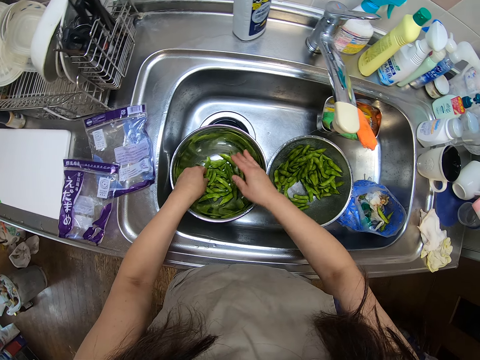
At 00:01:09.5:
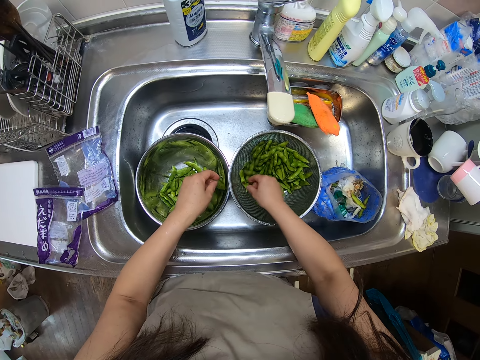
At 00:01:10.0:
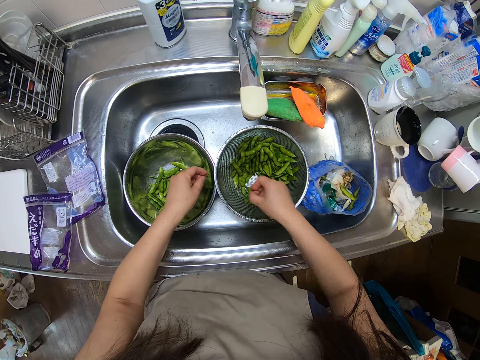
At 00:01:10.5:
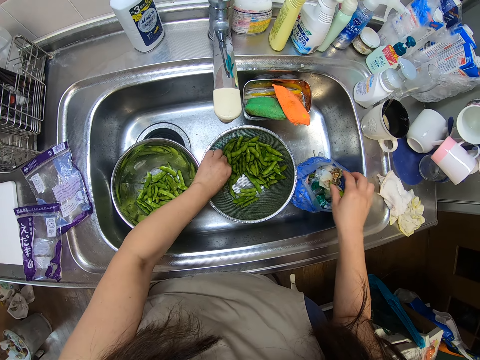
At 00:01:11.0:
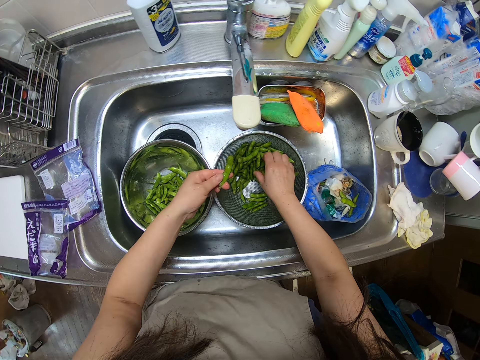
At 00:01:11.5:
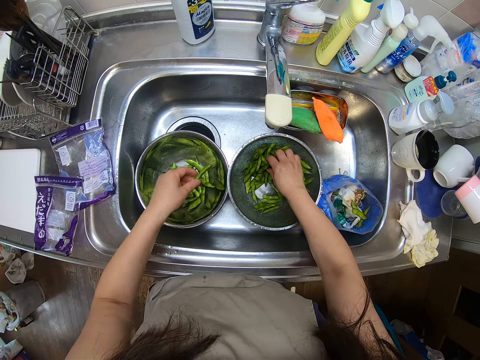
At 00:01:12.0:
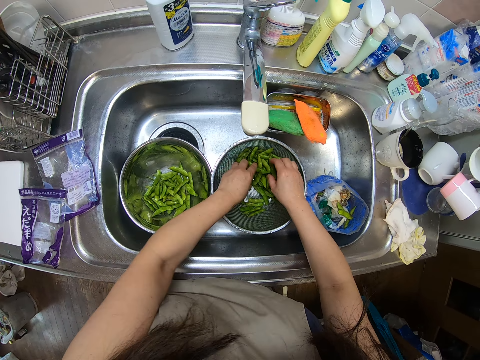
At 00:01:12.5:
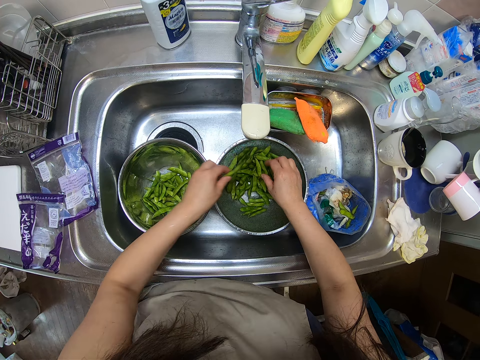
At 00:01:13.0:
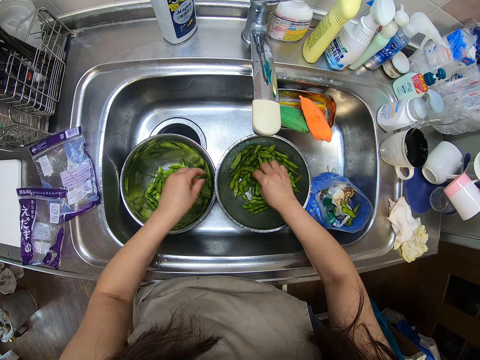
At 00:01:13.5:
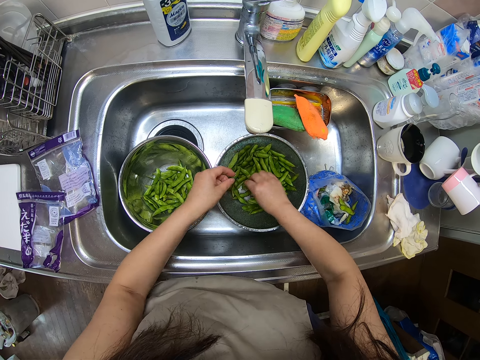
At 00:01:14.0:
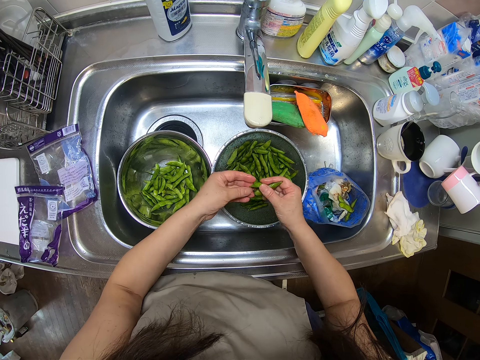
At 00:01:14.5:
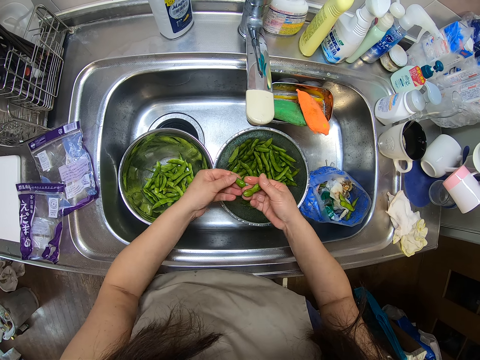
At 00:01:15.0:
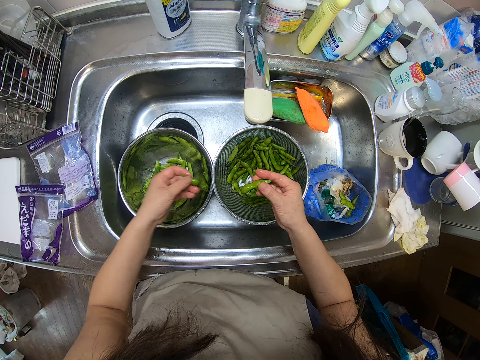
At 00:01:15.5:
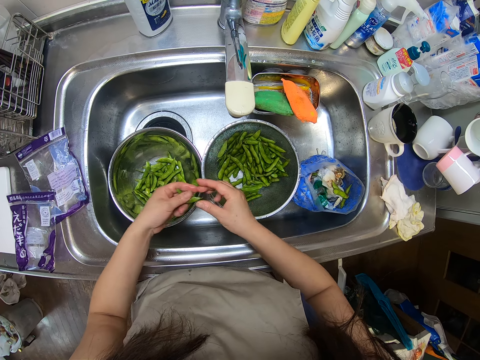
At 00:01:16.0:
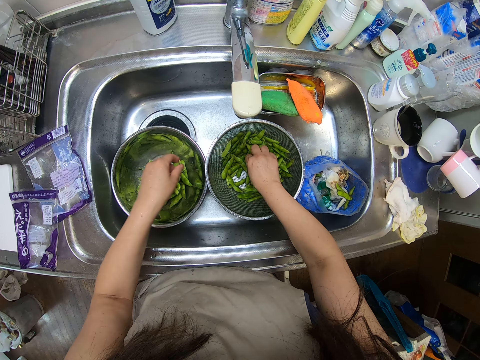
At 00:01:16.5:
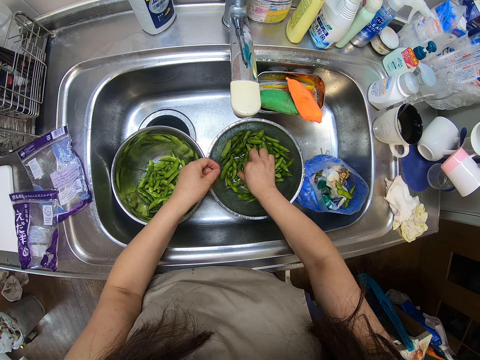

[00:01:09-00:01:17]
The camera wearer picks a green pea from the sieve bowl. They drop the green pea in the waste nylon in the sink. They pick a green pea from the sieve bowl. They drop the green peas in the bowl. They pick a green pea from the sieve bowl. They drop the green peas in the bowl. They pick some green peas from the sieve bowl. They drop the green peas in the bowl. They pick a green pea from the sieve bowl.

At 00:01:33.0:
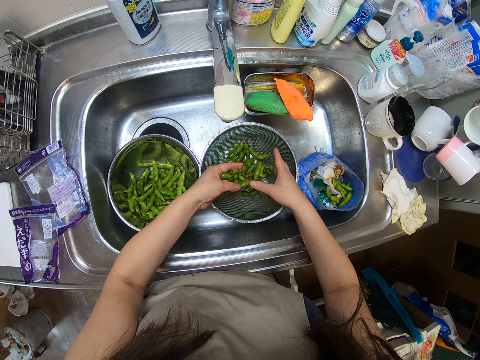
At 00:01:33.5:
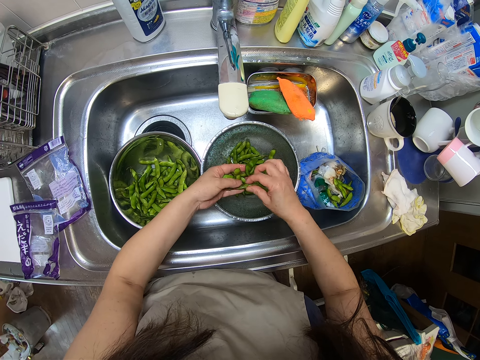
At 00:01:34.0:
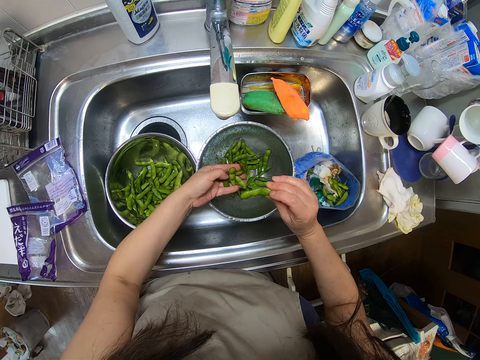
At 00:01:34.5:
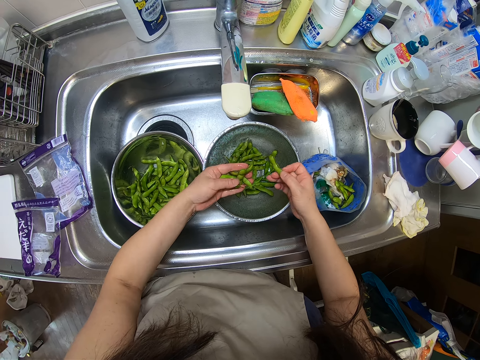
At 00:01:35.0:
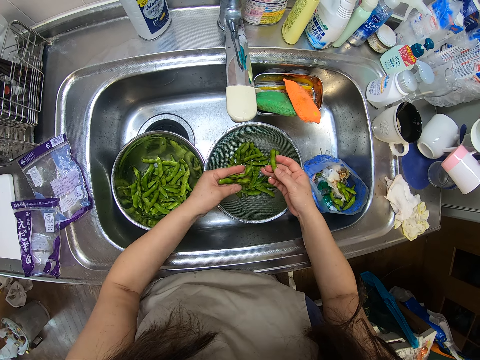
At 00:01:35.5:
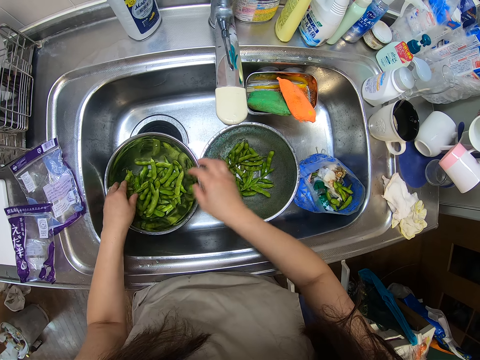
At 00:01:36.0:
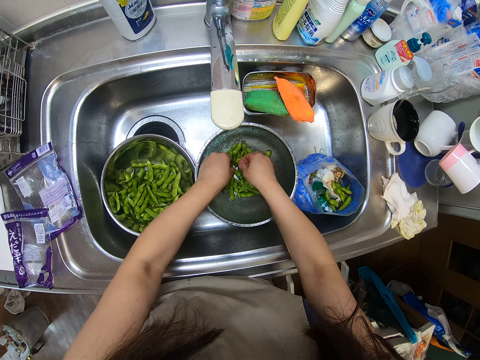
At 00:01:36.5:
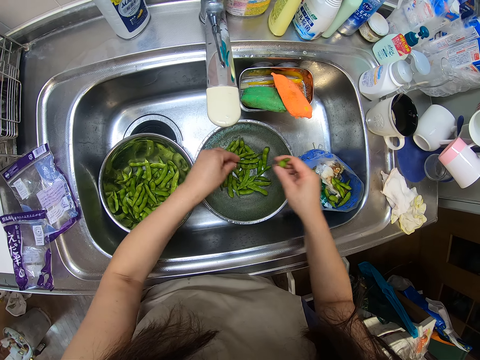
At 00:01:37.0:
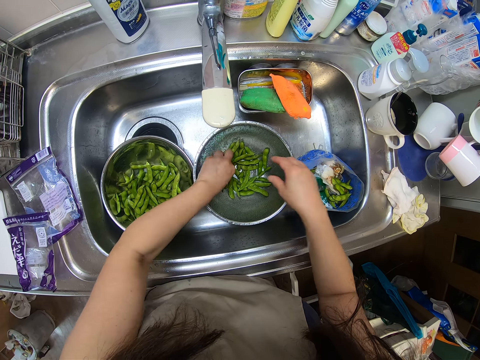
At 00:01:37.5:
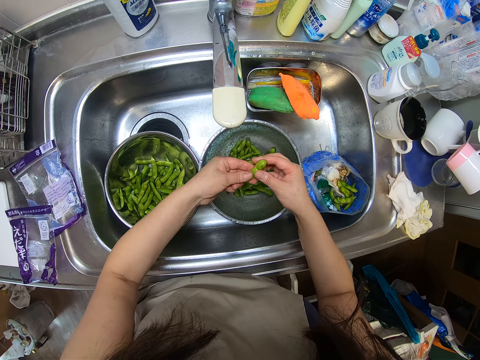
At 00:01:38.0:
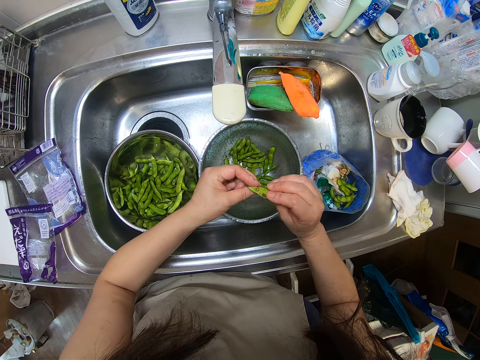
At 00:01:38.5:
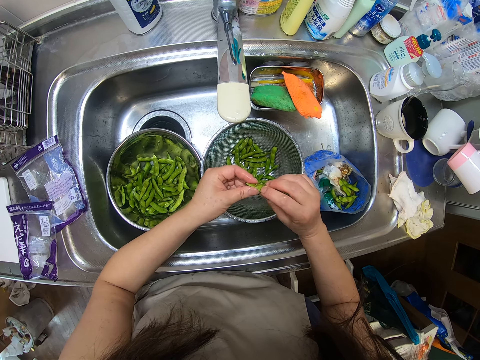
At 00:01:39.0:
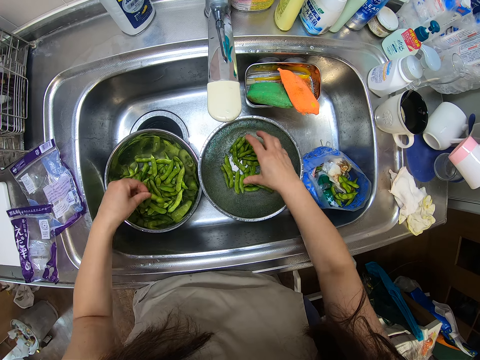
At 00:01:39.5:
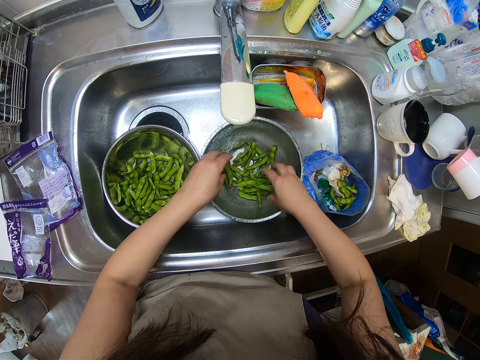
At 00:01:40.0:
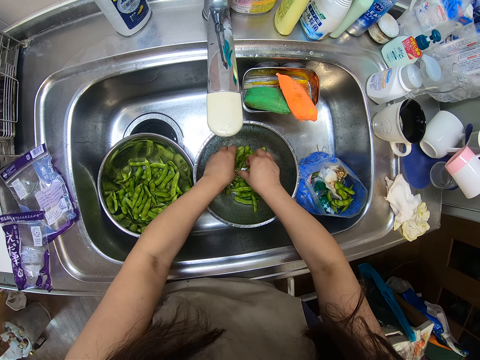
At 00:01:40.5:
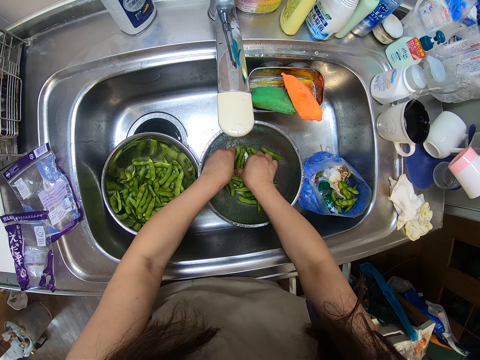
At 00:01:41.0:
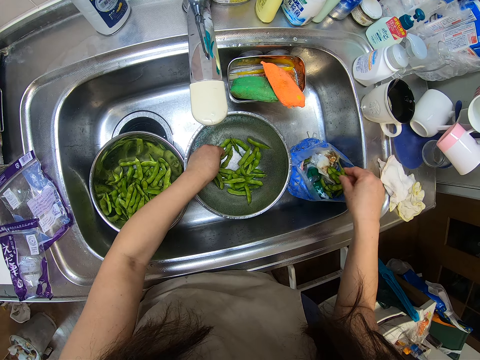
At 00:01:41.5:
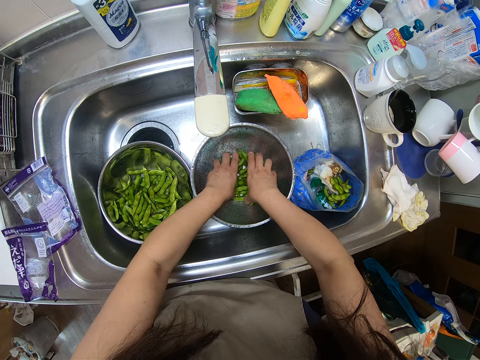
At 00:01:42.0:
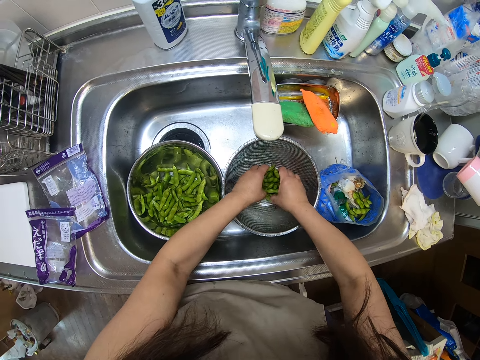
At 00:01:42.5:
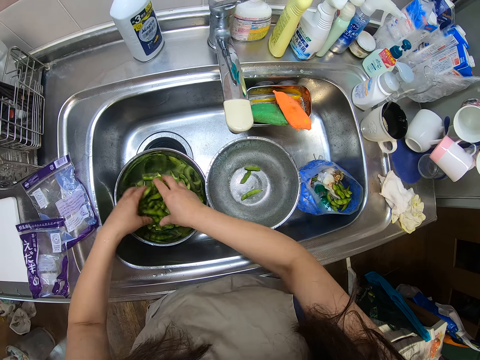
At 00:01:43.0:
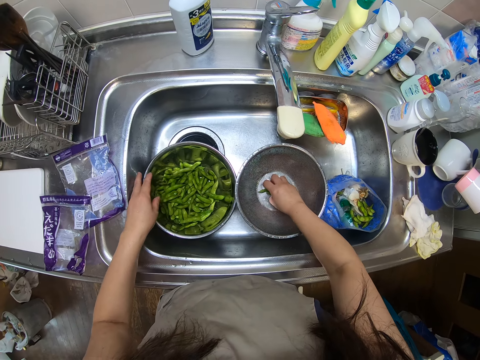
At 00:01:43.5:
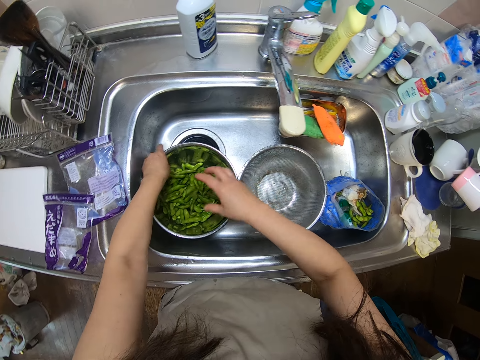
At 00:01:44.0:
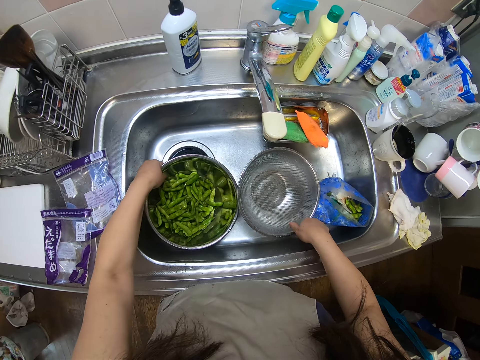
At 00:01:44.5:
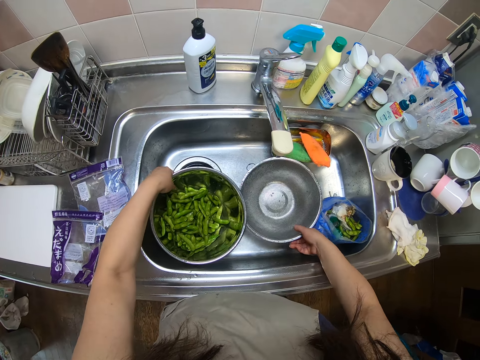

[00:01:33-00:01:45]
The camera wearer drops the green peas in the bowl. They place peapods in the basin. They pick a green pea from the sieve bowl. They drop the green pea in the waste nylon in the sink. They pick a green pea from the sieve bowl. They drop the green pea in the bowl. They pick a green pea from the sieve bowl. They drop the green pea in the waste nylon in the sink. They pick some green peas from the sieve bowl. They drop the green peas in the bowl. They pick the remaining green peas from the sieve bowl. They drop the green peas in the bowl. They pick up the sieve bowl in the sink and adjust the bowl in the sink.

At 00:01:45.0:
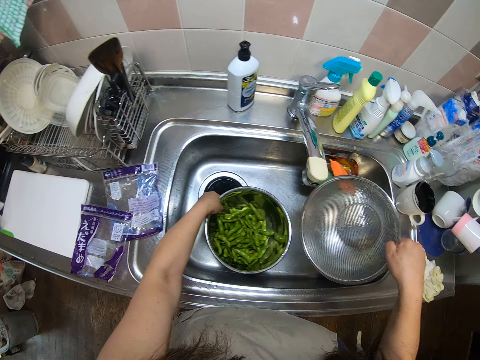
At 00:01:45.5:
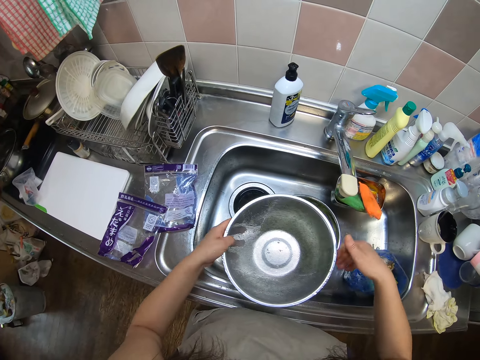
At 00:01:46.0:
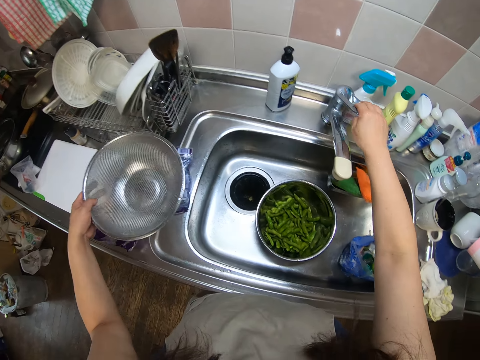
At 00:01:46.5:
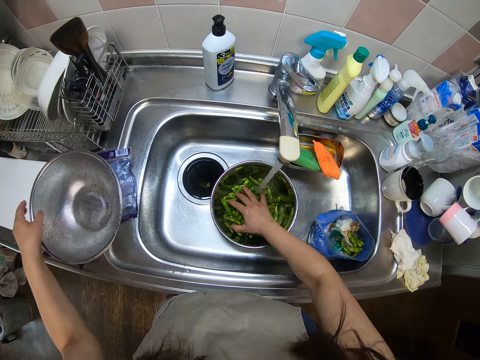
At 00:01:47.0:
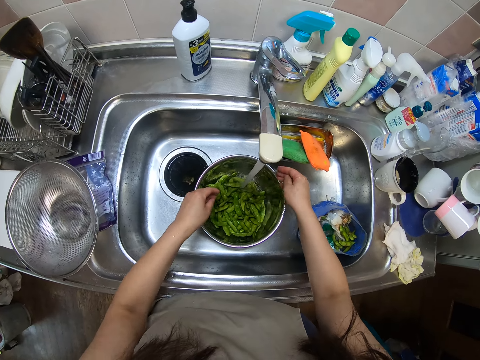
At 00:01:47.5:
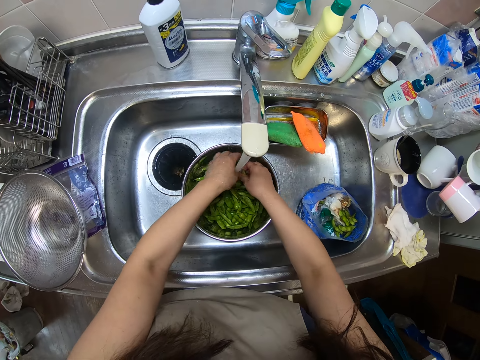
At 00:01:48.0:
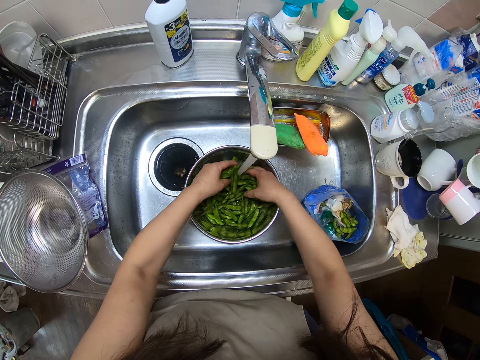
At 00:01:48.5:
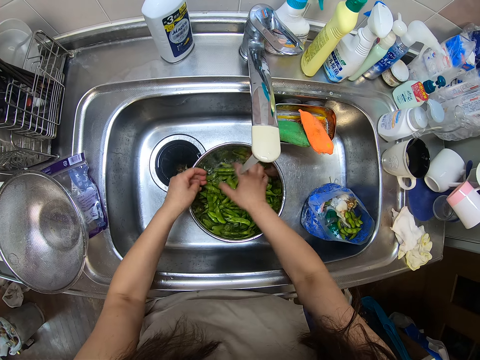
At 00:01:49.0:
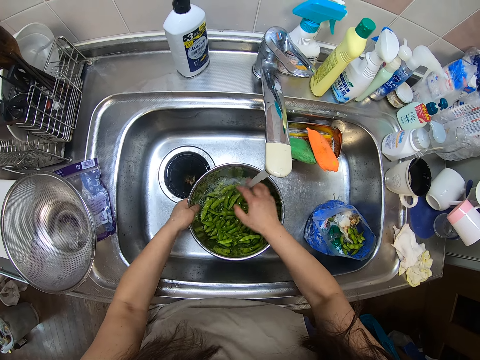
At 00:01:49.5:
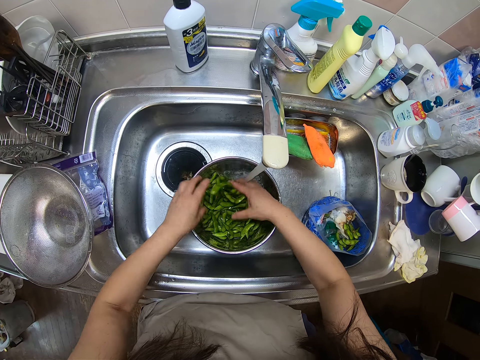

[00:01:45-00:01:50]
The camera wearer picks the basin. They turn on the water faucet. They drop the sieve bowl on the table. They rinse the green peas in the bowl.
